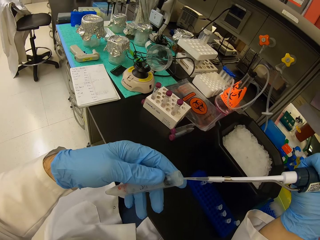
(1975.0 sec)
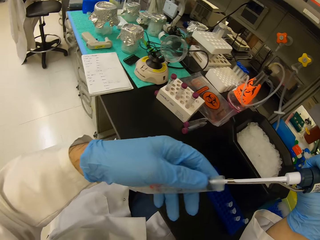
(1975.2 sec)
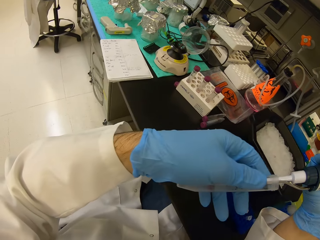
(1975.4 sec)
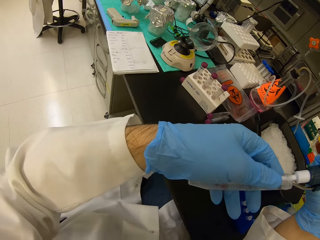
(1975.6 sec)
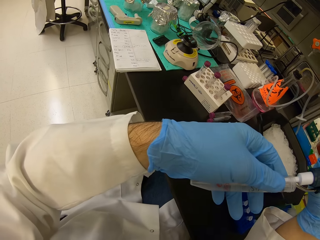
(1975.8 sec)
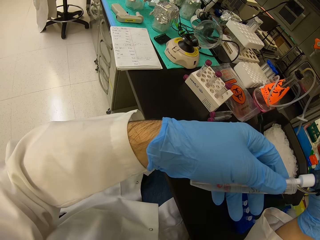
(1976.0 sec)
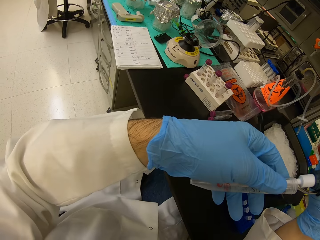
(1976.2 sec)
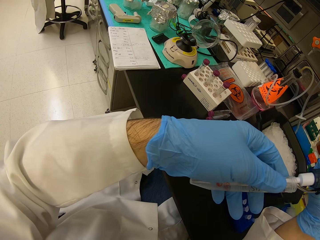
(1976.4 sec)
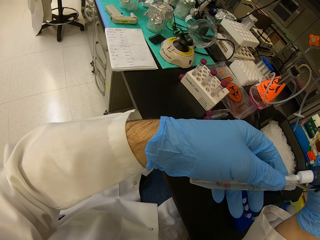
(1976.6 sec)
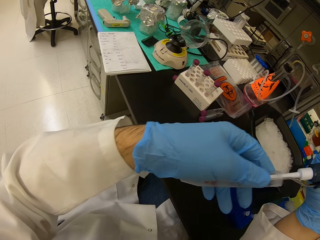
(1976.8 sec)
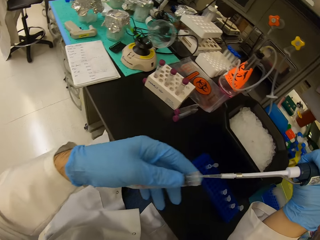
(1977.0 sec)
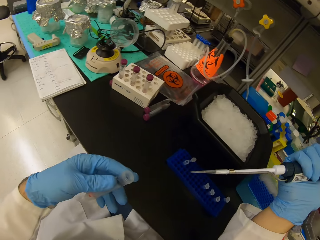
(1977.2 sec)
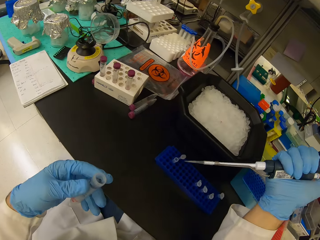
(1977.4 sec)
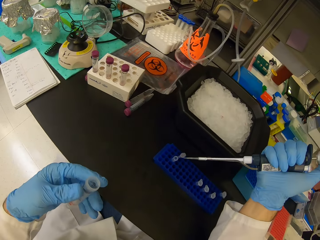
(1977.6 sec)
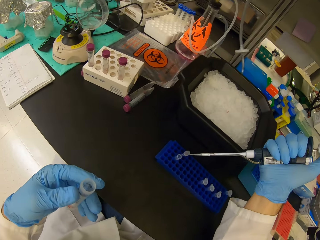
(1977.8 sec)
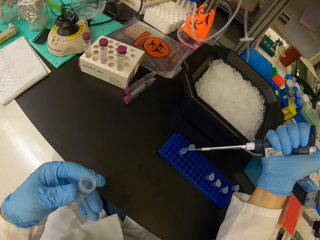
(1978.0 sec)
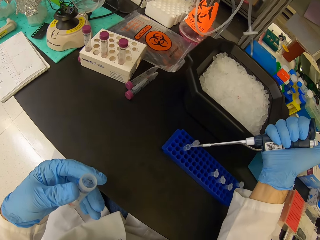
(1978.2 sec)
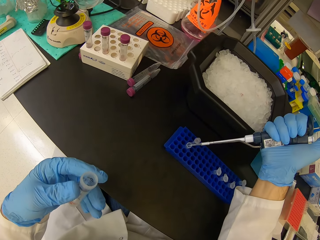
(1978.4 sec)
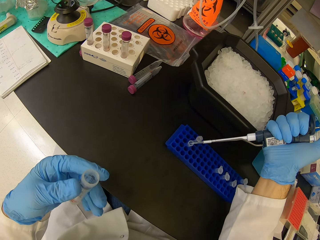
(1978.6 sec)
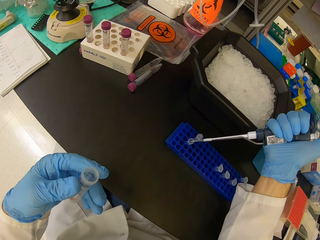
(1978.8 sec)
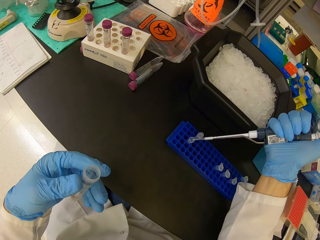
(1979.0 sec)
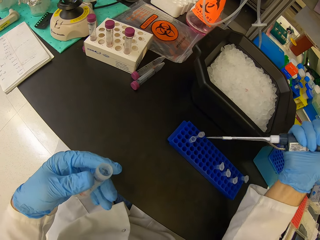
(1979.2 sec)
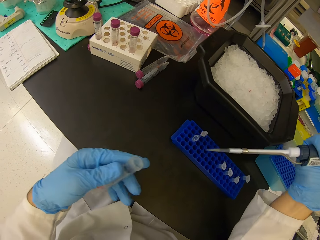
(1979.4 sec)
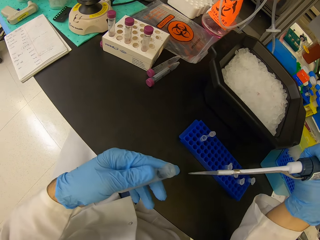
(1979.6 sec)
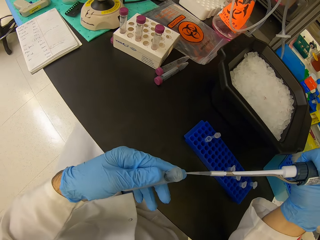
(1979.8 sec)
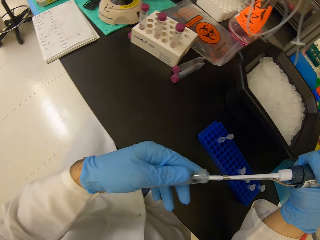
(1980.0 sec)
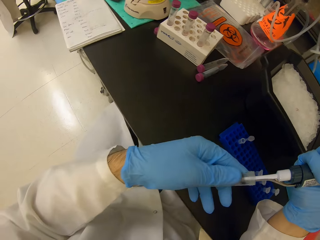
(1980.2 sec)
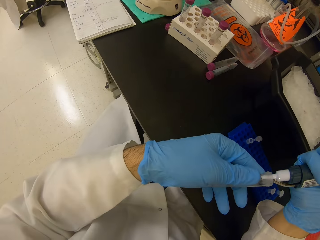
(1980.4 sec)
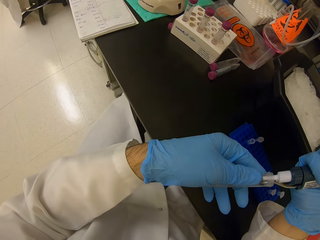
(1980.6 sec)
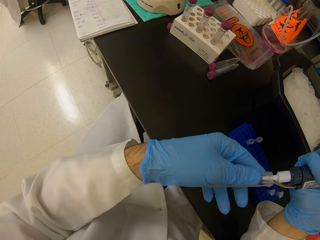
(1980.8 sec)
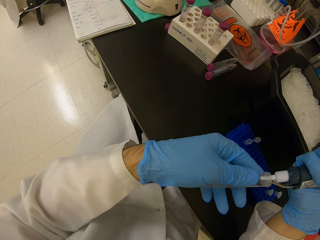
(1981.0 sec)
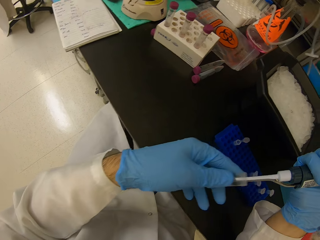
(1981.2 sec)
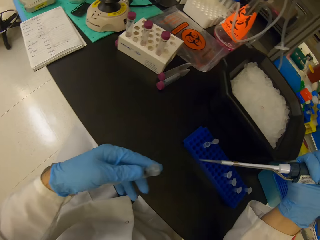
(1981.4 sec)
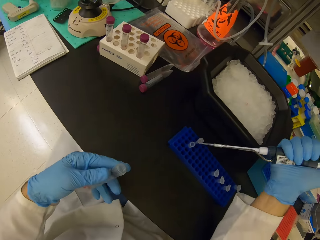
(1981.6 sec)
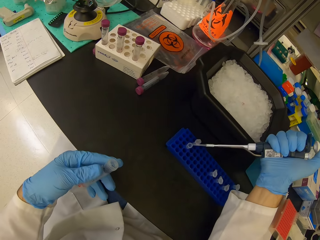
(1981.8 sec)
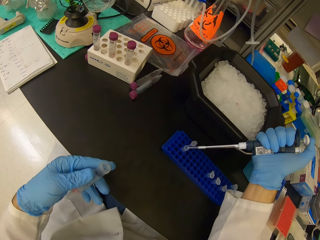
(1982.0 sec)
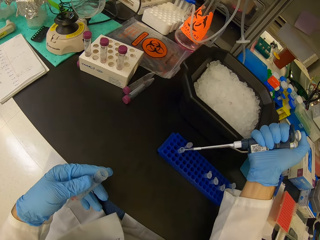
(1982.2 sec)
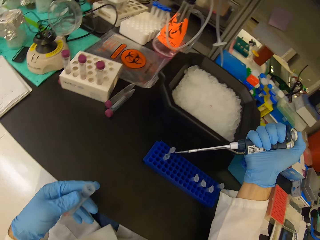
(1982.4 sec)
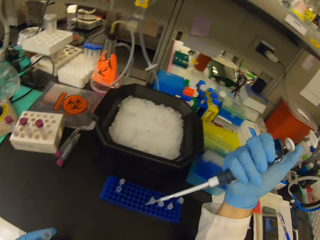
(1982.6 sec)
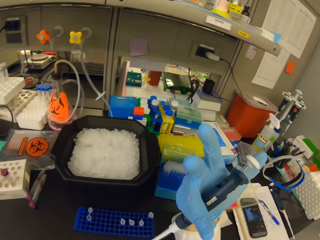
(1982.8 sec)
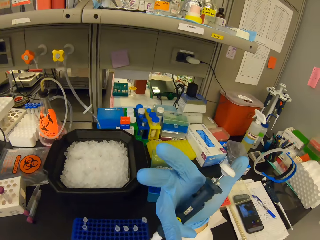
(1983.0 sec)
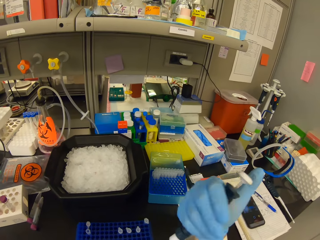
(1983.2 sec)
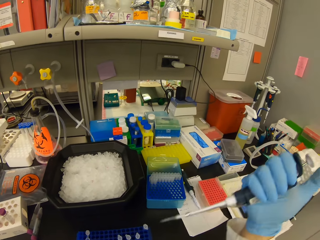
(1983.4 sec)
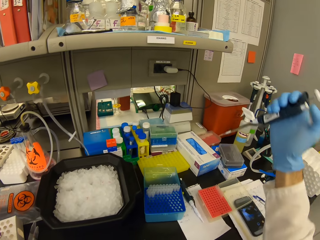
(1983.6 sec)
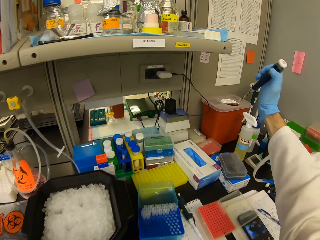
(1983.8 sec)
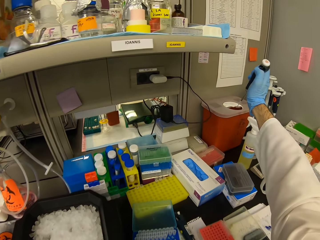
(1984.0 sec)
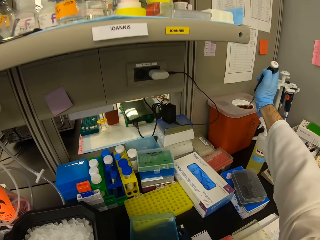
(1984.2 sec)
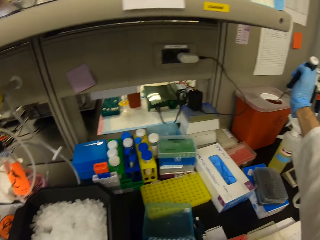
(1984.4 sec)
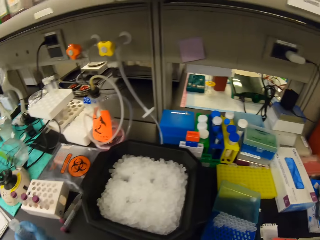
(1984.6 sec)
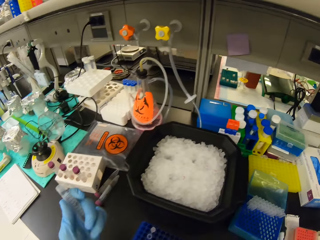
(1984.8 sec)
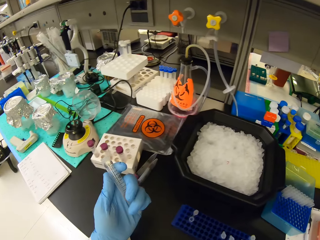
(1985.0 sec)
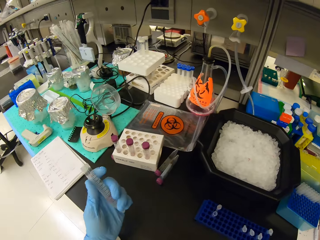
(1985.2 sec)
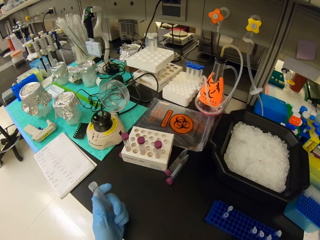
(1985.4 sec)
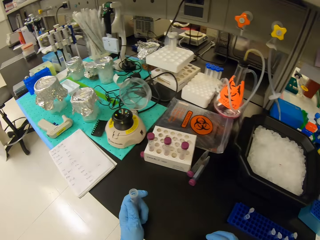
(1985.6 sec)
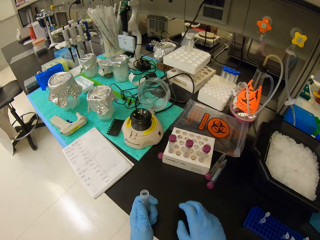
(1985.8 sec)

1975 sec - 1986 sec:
The camera wearer injects a liquid in the test tube. They siphon liquid from the test tube. They put solution in the test tube. They throw the dropper in the plastic tub.

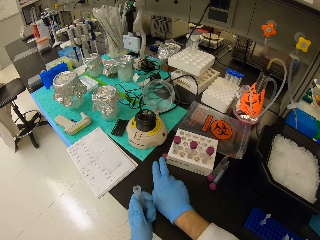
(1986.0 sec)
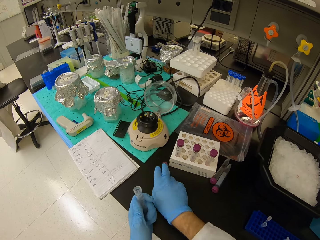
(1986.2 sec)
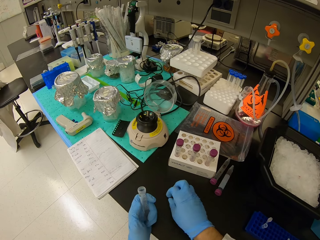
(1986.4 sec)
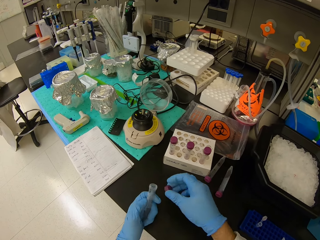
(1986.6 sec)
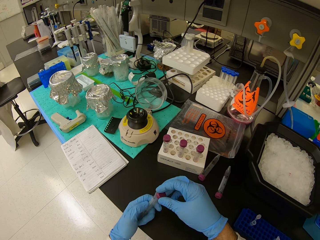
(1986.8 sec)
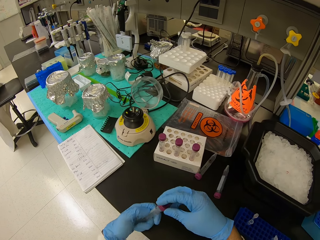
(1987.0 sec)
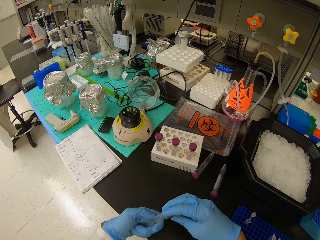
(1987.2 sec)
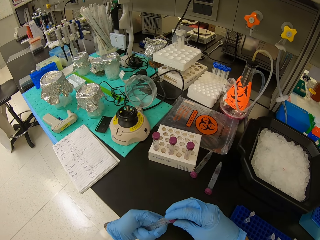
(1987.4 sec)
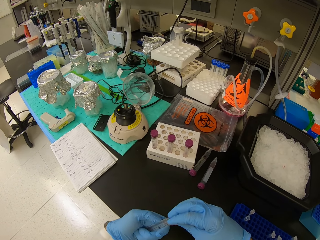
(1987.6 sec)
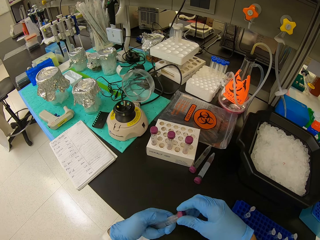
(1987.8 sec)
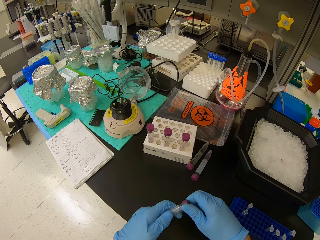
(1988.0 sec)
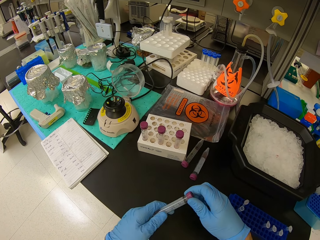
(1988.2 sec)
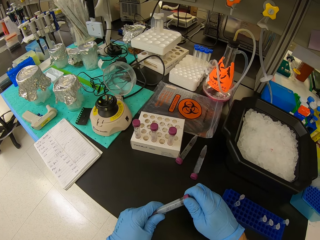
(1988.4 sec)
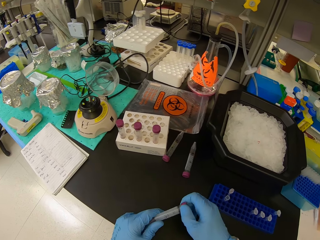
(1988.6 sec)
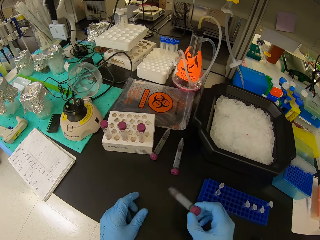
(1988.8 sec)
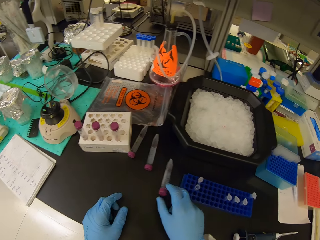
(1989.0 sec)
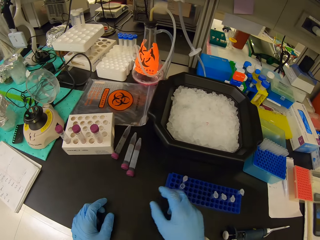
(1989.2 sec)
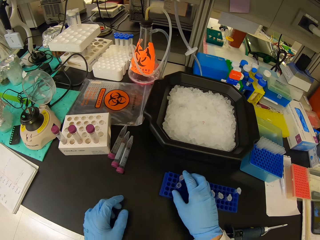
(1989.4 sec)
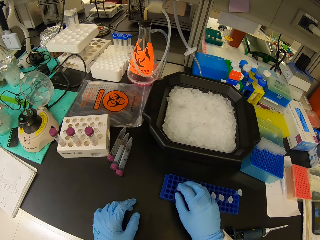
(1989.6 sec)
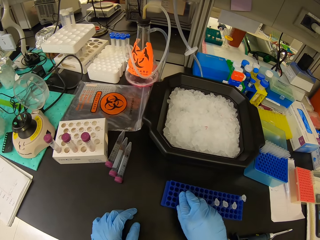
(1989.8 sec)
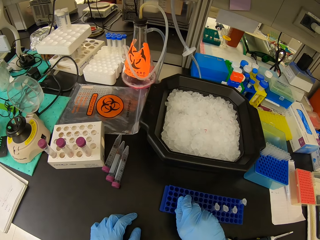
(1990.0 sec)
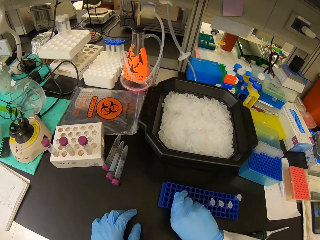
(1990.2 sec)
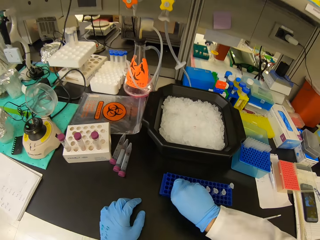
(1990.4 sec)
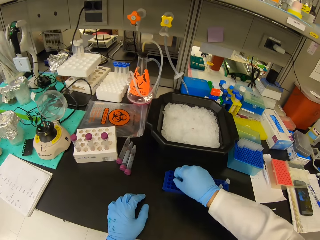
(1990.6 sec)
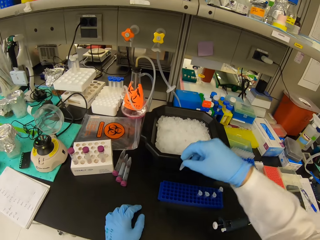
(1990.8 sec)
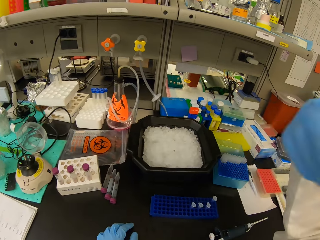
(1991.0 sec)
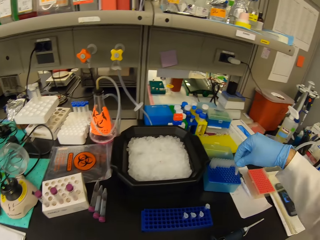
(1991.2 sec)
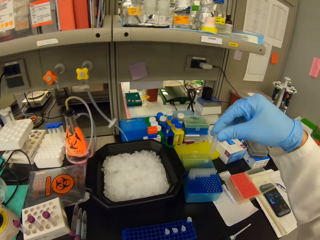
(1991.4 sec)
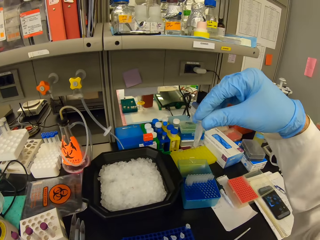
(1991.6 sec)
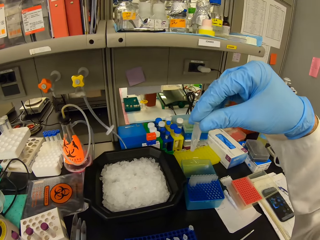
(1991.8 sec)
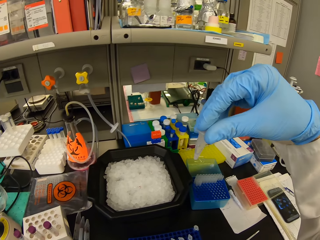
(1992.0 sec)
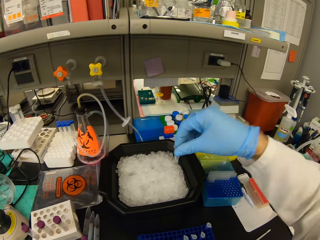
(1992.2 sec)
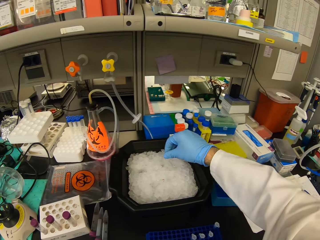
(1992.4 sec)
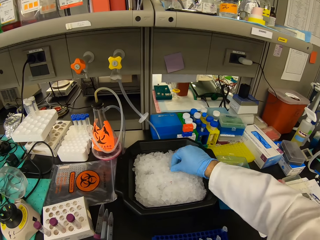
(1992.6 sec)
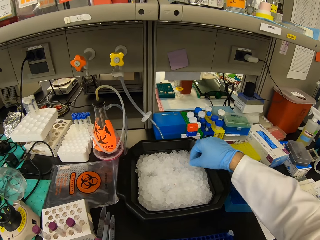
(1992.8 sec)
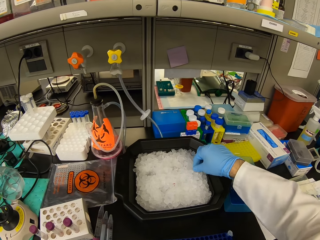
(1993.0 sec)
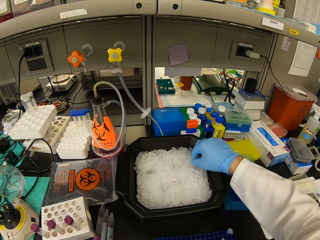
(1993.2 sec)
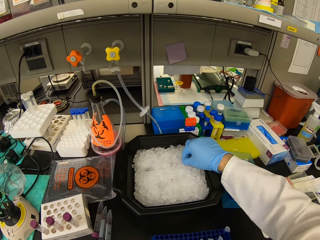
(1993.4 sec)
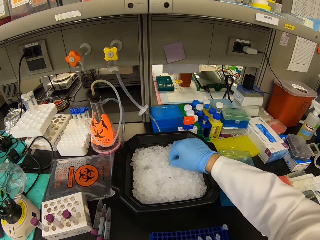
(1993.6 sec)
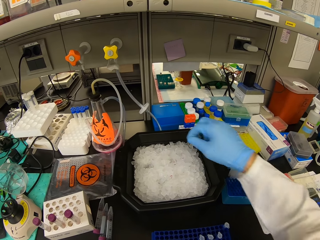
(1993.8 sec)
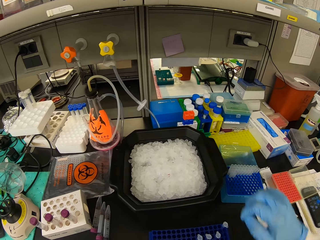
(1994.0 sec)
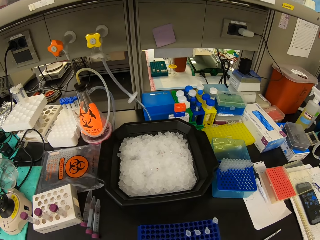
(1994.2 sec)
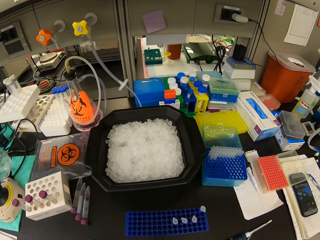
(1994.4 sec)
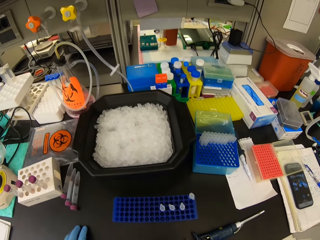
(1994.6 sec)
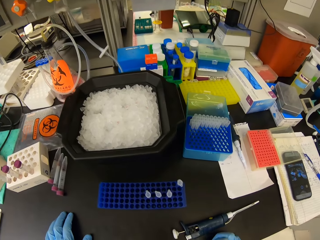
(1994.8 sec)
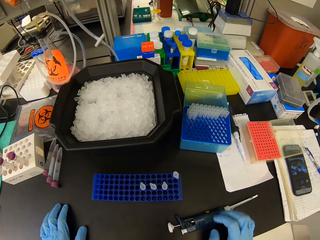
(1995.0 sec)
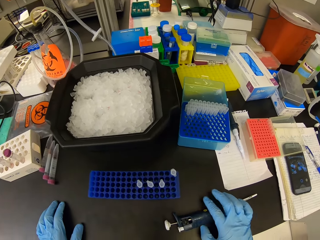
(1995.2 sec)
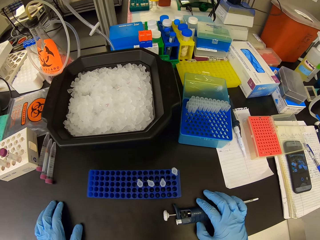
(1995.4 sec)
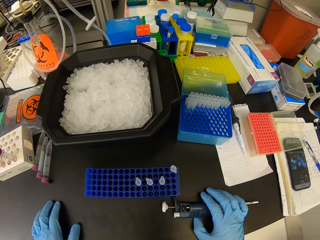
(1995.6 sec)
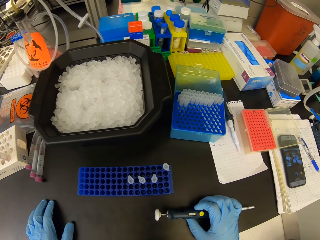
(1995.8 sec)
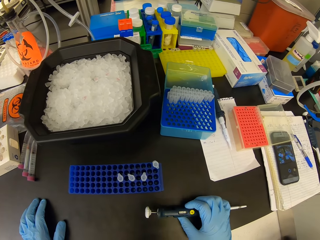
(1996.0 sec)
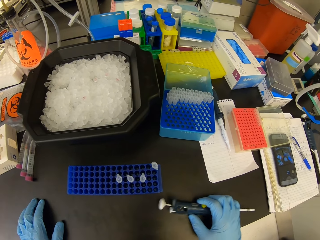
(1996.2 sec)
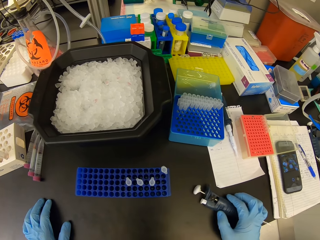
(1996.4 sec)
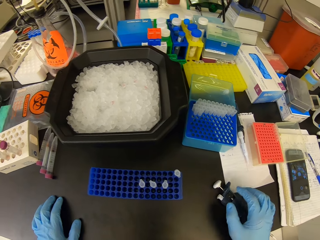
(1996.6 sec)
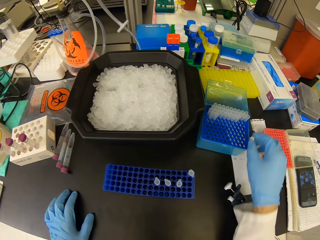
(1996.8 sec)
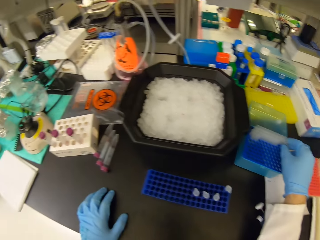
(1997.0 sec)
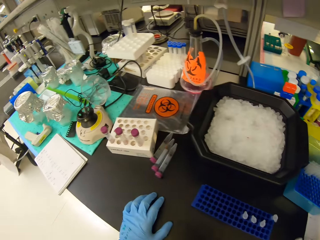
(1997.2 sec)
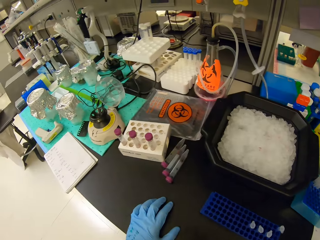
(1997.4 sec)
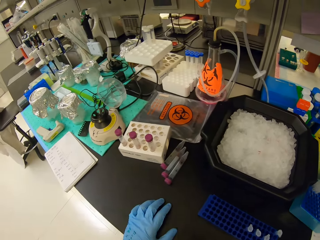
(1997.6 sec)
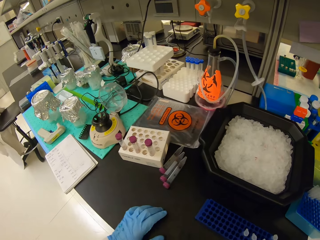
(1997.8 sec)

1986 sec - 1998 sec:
The camera wearer picks the big test tube lid and closes the big test tube. They throw the big test tube on the countertop. They close the test tube in the rack. They shake the test tube. They place the test tube in the ice cube tray. They move the micropipette.
